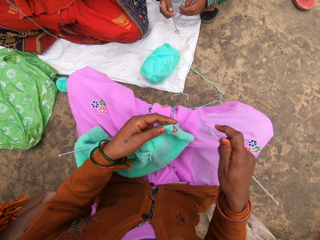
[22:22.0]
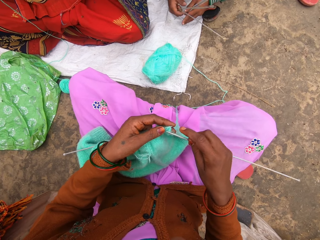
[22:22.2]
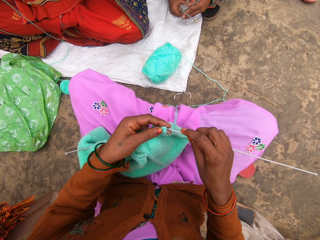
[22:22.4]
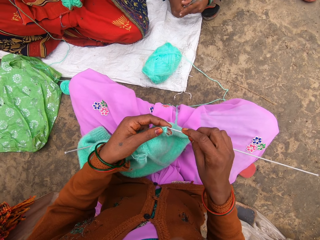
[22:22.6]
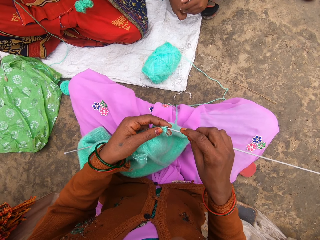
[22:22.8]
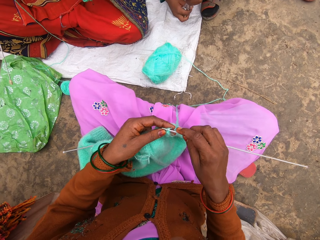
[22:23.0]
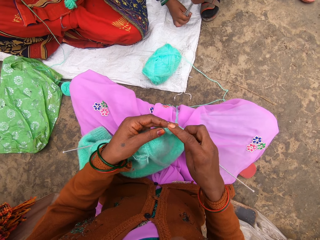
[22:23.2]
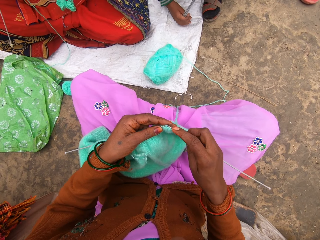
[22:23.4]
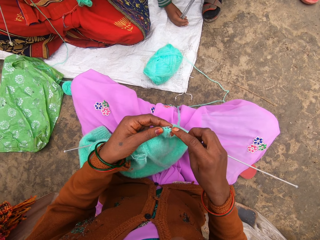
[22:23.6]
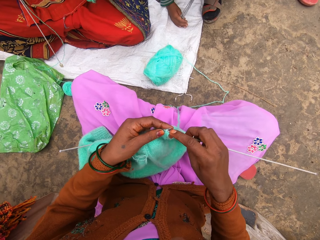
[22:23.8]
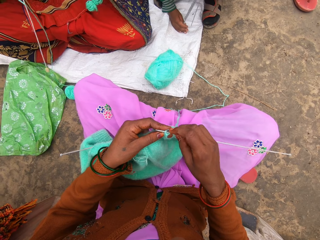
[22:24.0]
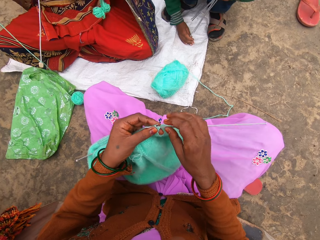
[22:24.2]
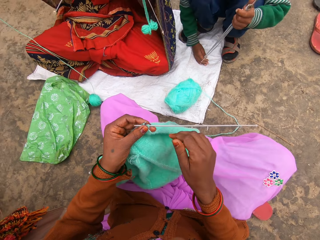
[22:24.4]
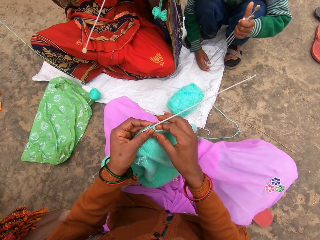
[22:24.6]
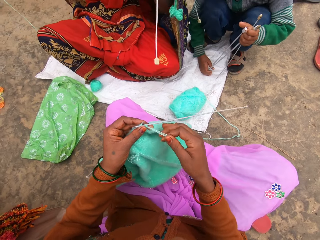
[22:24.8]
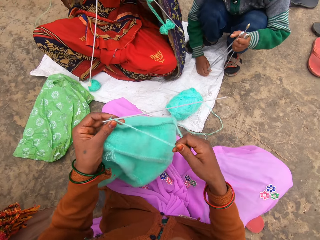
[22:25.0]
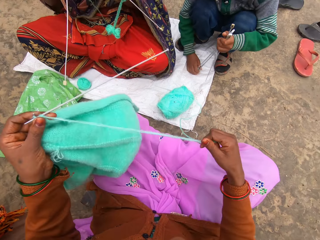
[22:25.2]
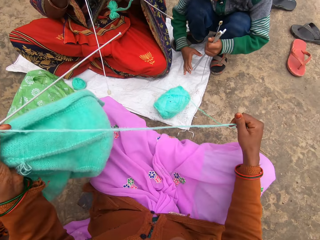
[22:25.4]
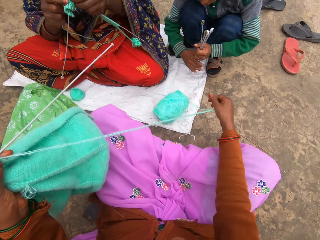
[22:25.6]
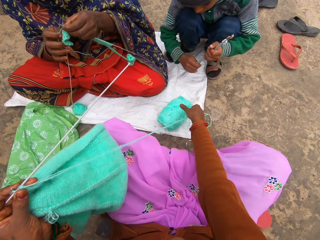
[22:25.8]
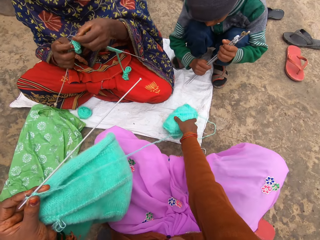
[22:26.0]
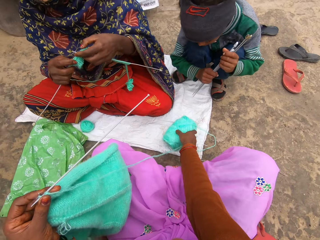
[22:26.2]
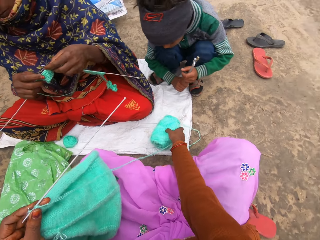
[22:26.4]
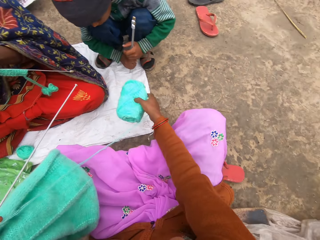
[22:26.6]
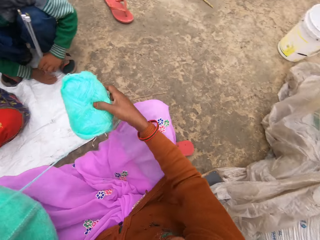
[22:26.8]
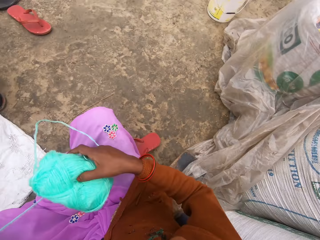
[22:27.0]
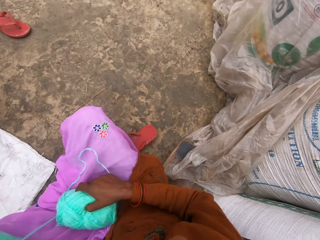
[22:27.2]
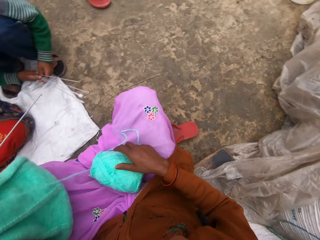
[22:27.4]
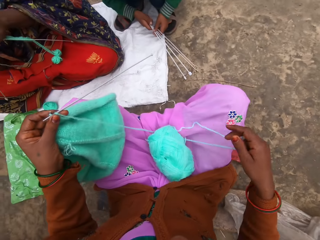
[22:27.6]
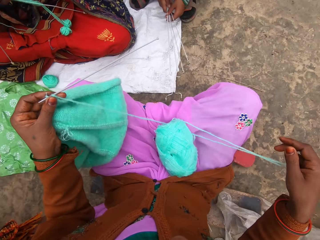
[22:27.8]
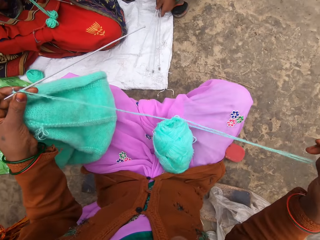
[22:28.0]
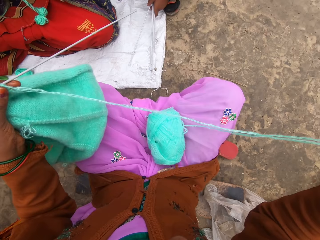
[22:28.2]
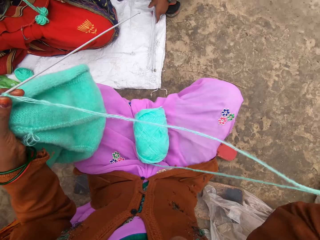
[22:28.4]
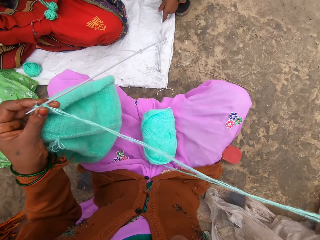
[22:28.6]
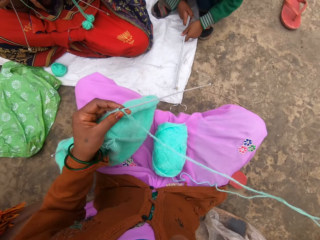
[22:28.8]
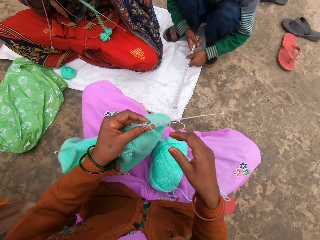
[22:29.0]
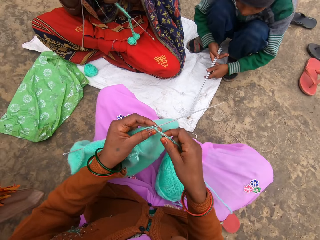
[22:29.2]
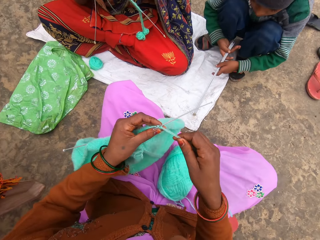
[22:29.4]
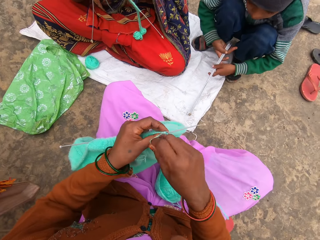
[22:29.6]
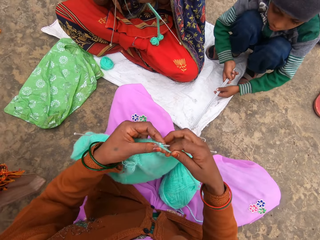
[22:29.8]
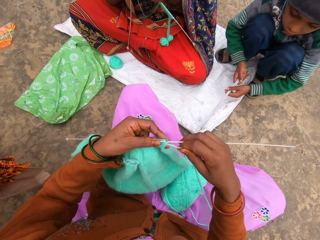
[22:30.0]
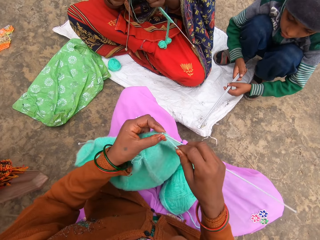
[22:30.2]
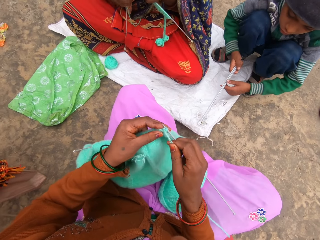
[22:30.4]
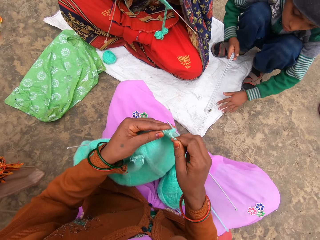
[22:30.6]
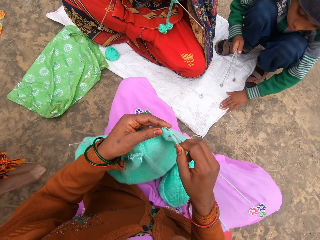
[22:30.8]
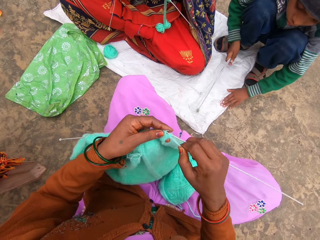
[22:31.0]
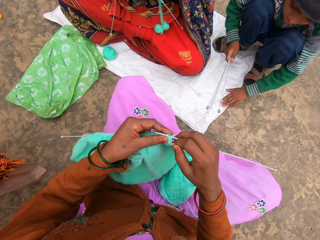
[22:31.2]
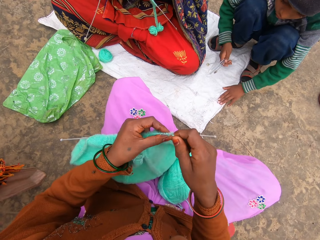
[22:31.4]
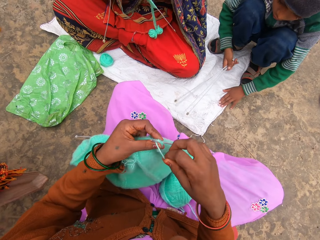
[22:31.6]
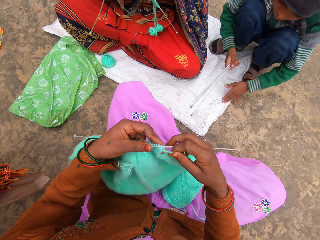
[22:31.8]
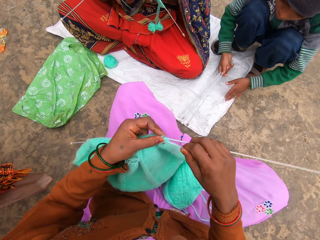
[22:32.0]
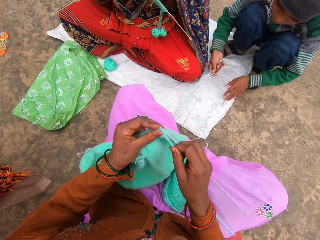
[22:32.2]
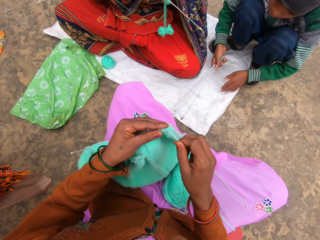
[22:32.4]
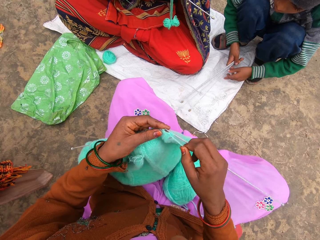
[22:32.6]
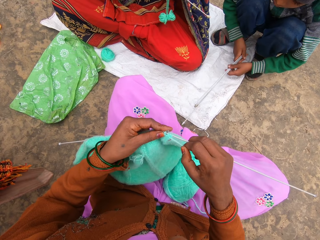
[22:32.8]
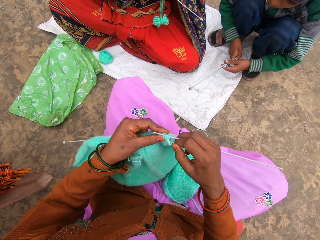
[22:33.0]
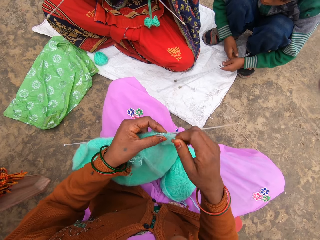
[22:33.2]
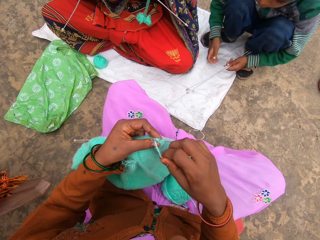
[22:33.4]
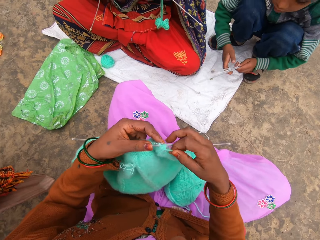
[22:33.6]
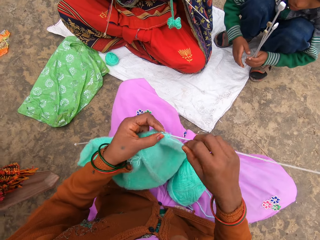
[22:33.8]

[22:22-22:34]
The camera wearer takes the yarn and puts it on his lap. He removes the thread on the yarn. He starts to knit. He talks while beating the needles down.

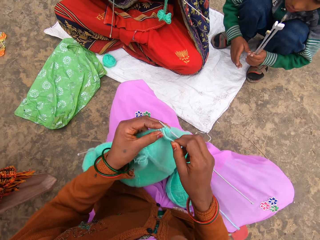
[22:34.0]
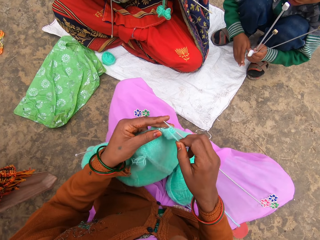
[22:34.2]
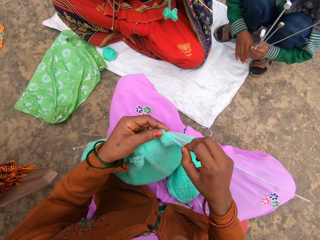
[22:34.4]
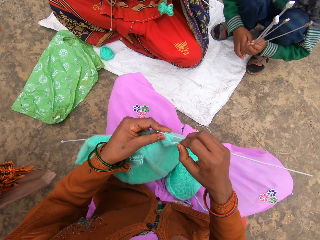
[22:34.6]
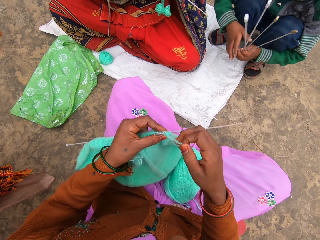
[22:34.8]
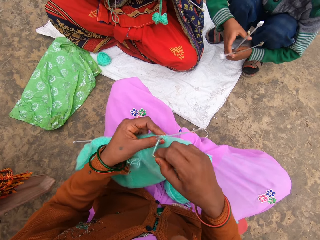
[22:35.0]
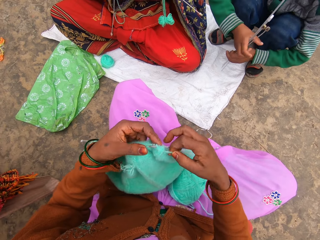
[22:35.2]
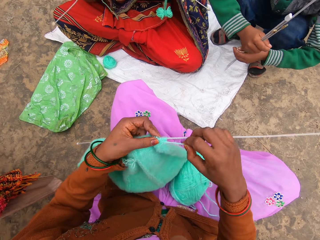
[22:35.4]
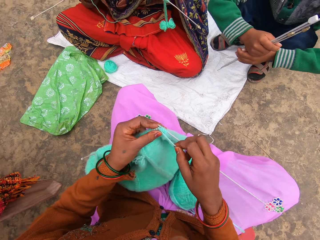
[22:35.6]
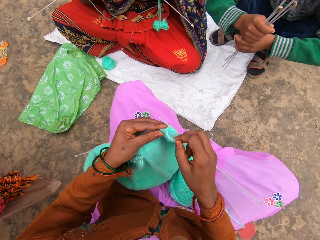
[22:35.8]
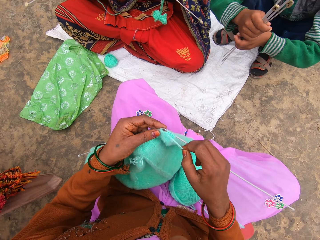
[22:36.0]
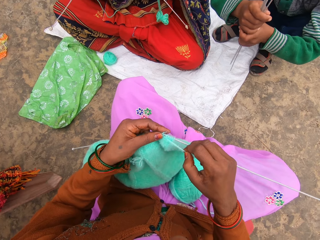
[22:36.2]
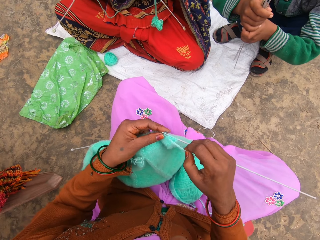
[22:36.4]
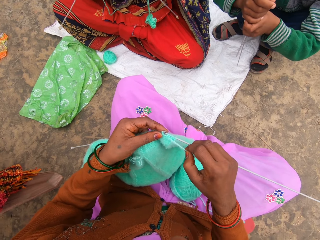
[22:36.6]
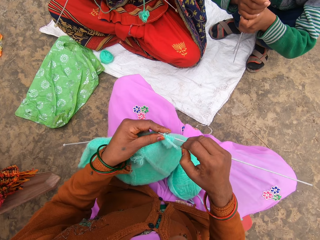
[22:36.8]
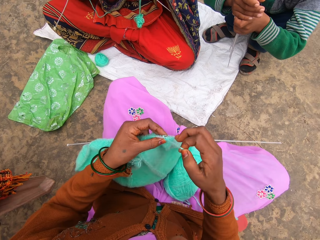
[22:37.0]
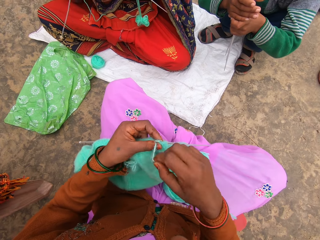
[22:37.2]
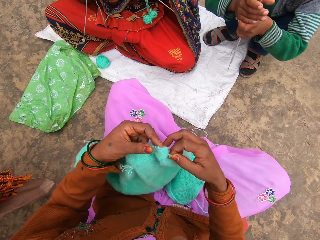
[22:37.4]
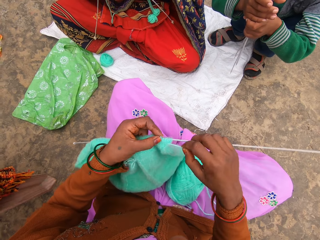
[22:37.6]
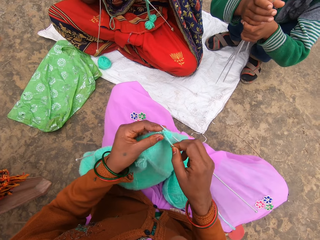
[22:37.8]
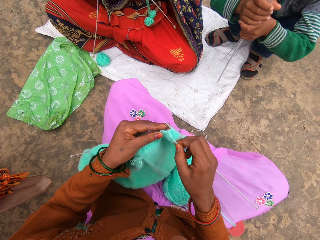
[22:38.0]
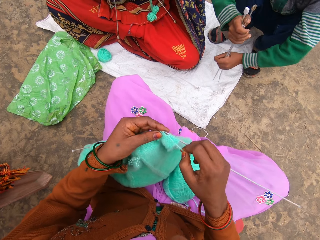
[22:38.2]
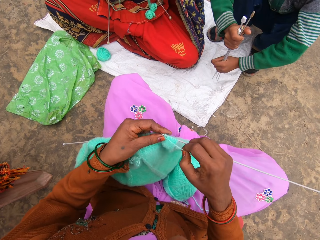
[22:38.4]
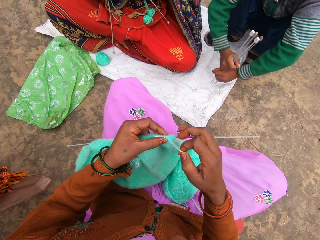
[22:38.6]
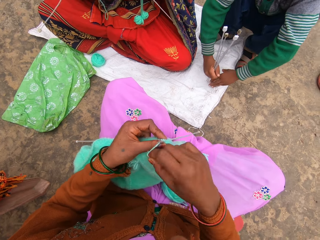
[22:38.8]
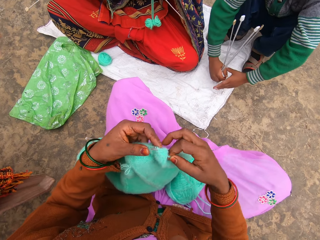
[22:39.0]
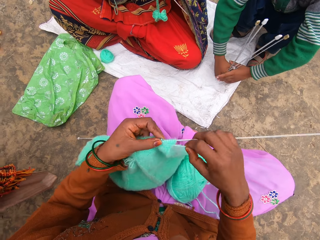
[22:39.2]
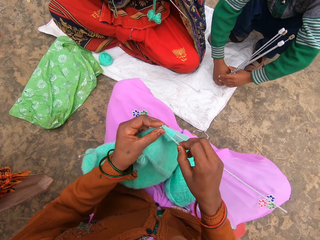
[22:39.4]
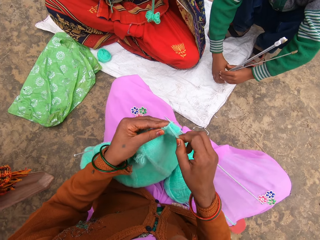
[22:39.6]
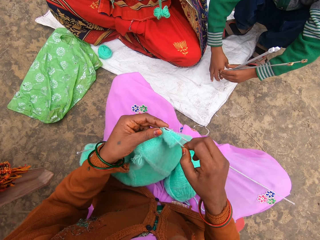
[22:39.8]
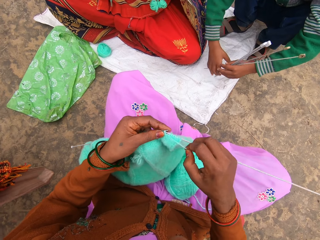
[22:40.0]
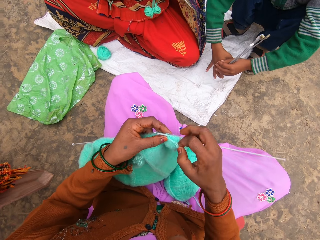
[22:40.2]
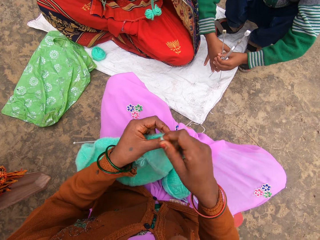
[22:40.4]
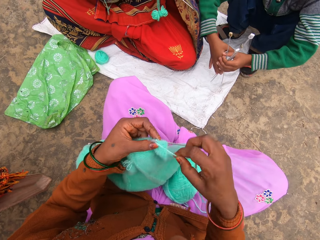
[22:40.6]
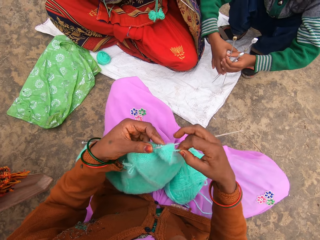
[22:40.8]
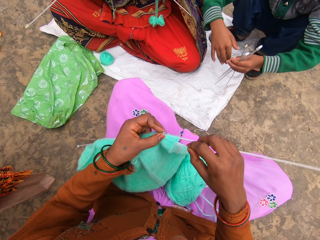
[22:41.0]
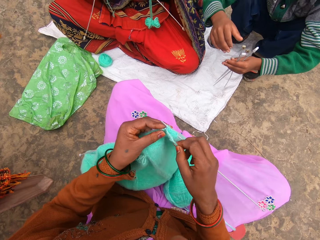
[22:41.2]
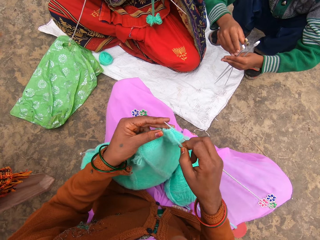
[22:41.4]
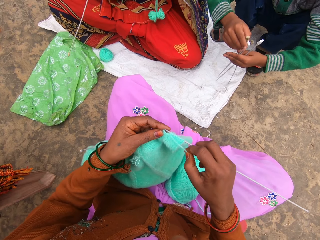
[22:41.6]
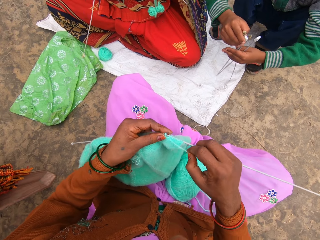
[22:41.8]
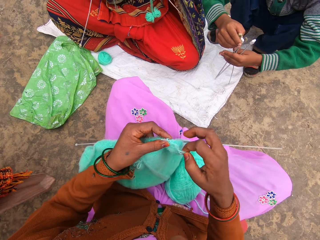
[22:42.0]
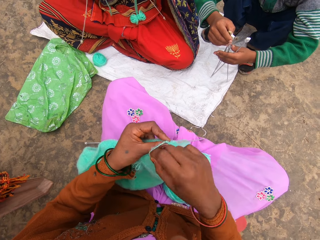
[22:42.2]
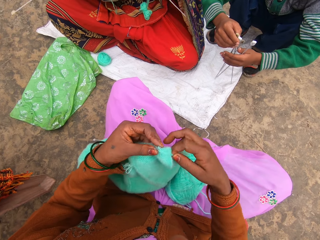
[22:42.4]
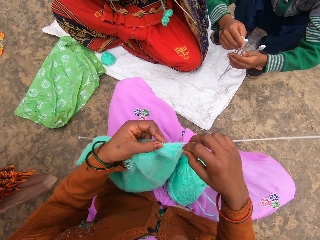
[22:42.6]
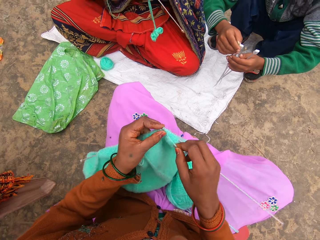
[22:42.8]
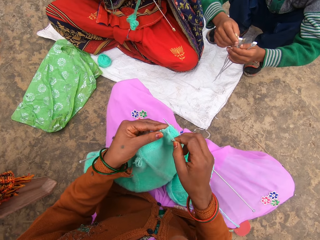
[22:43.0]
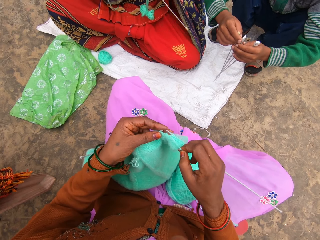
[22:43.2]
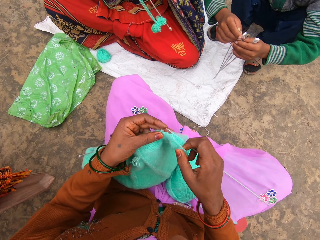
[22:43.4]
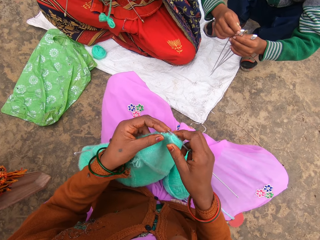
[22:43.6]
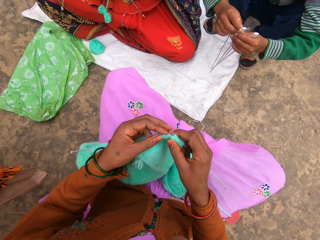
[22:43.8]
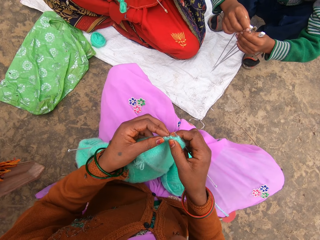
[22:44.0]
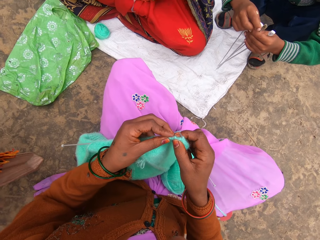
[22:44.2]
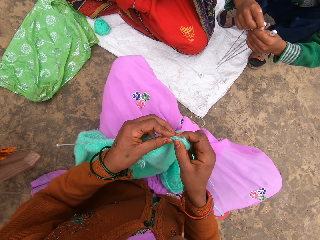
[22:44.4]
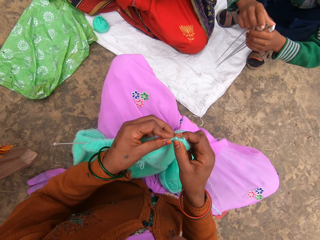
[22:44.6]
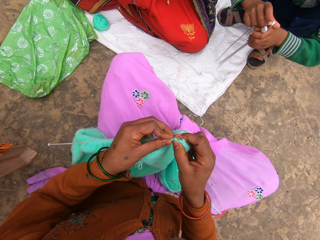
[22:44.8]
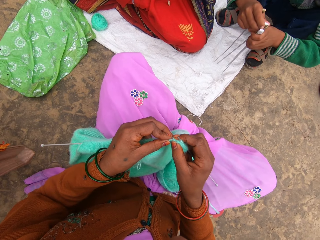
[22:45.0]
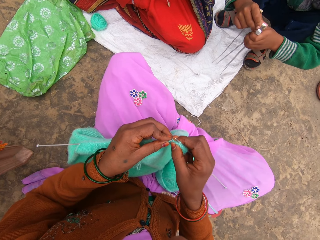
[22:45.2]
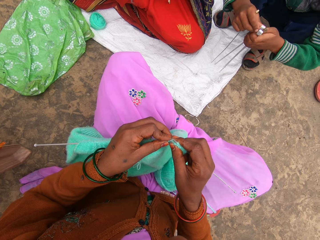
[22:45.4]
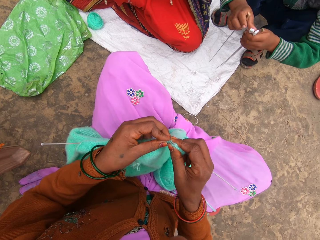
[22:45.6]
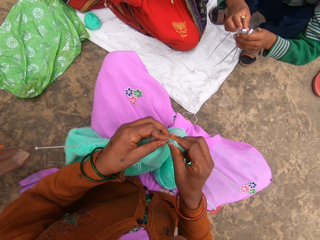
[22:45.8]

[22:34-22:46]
A person talks to something.
